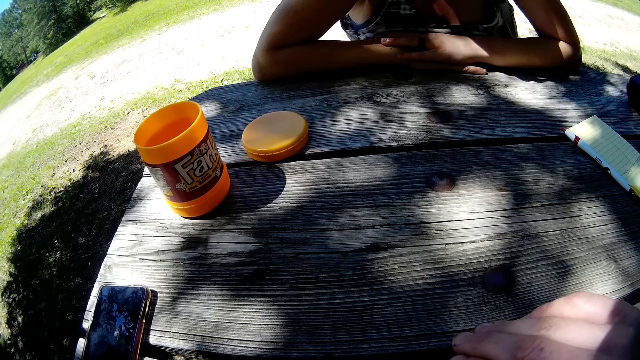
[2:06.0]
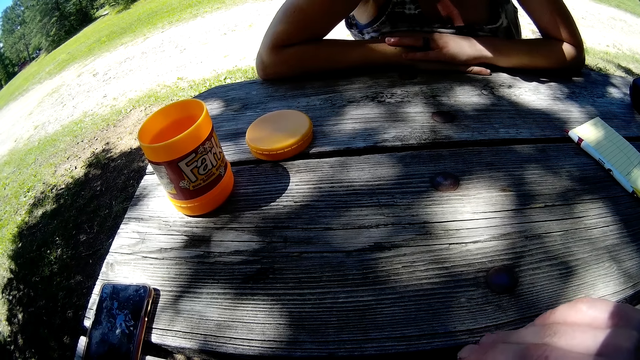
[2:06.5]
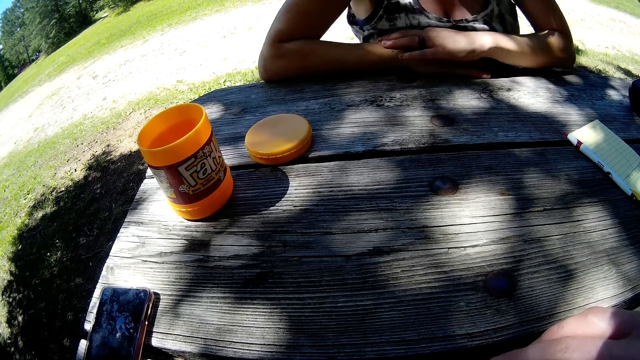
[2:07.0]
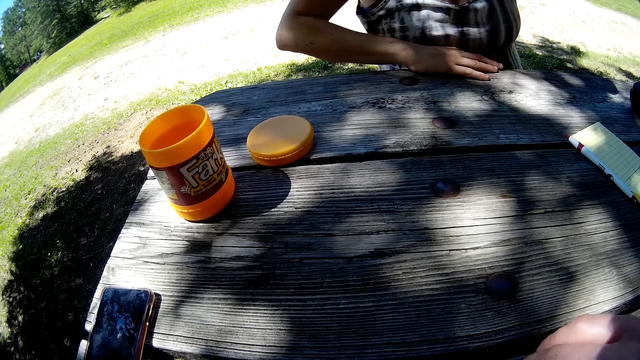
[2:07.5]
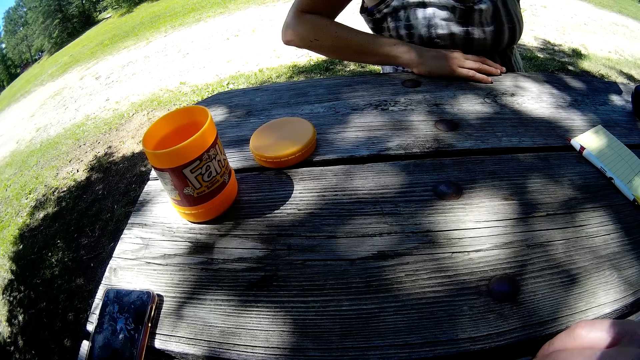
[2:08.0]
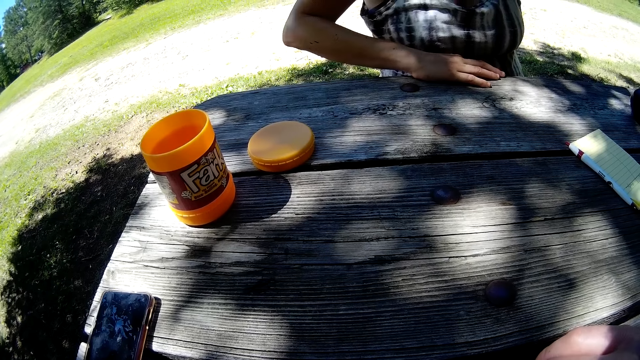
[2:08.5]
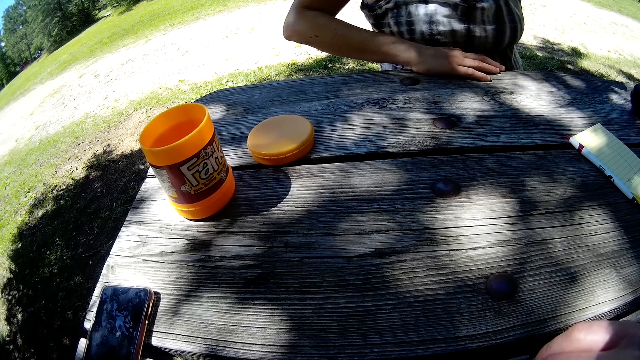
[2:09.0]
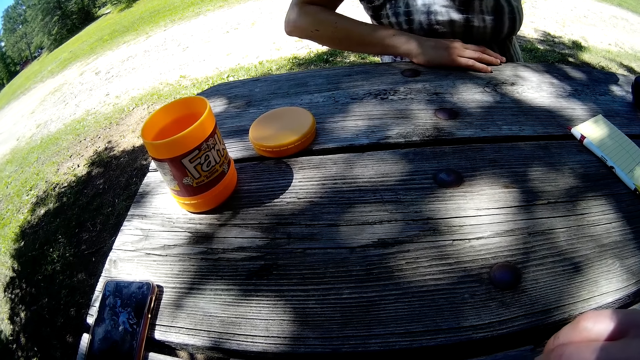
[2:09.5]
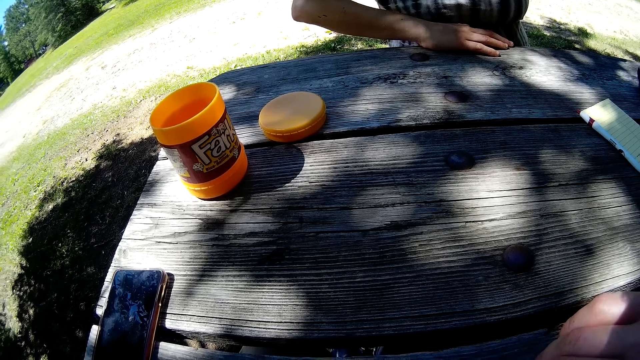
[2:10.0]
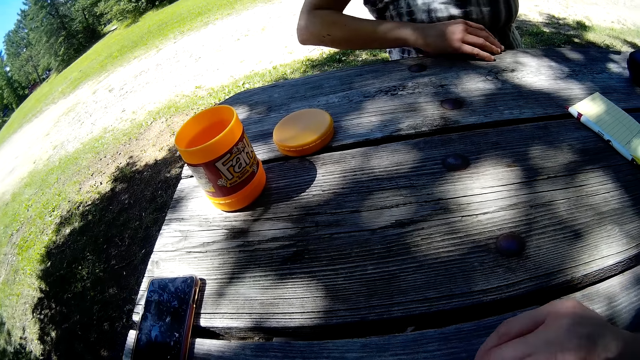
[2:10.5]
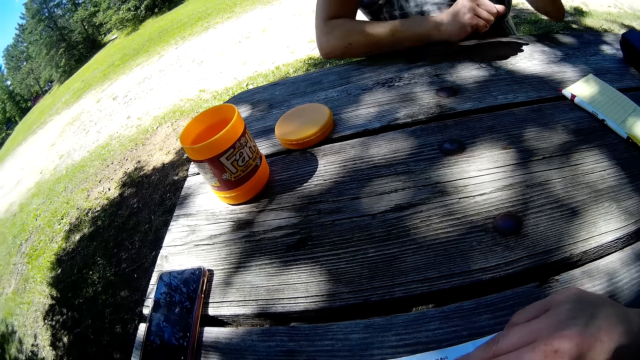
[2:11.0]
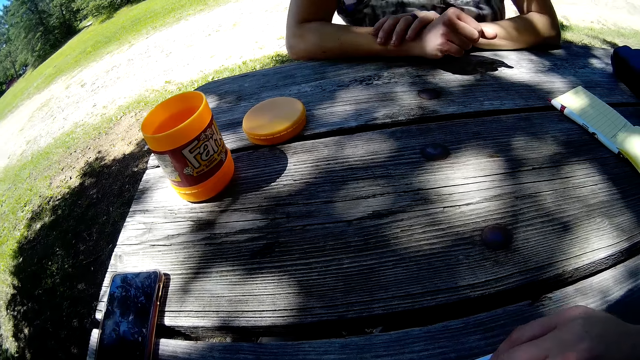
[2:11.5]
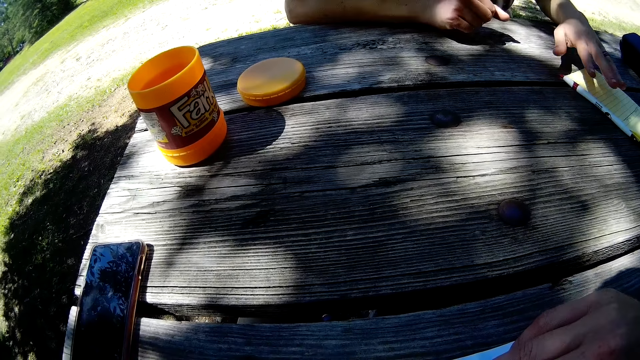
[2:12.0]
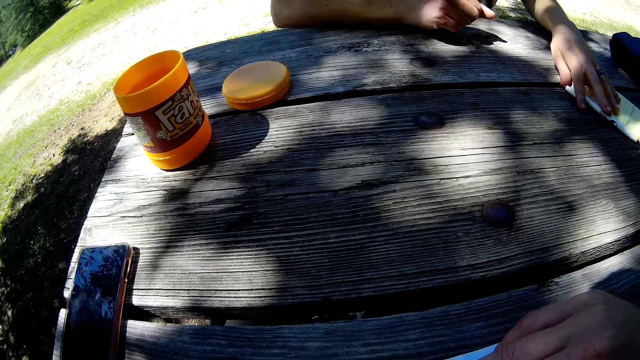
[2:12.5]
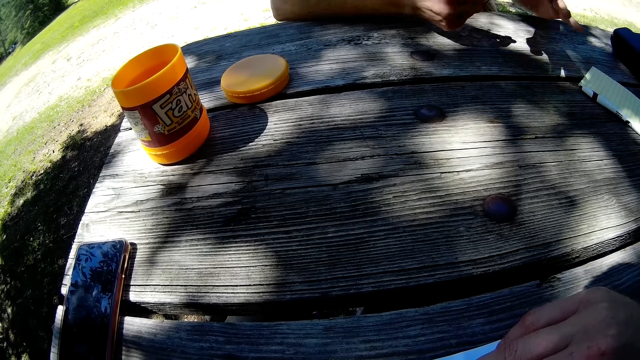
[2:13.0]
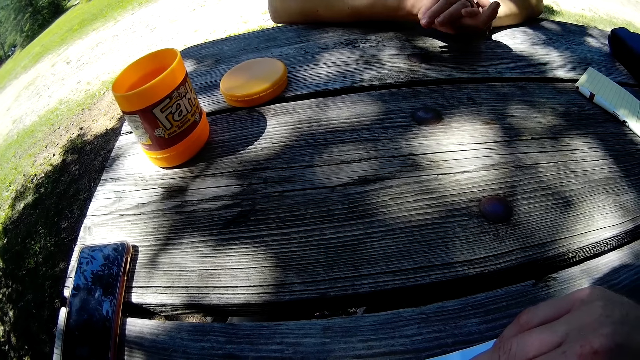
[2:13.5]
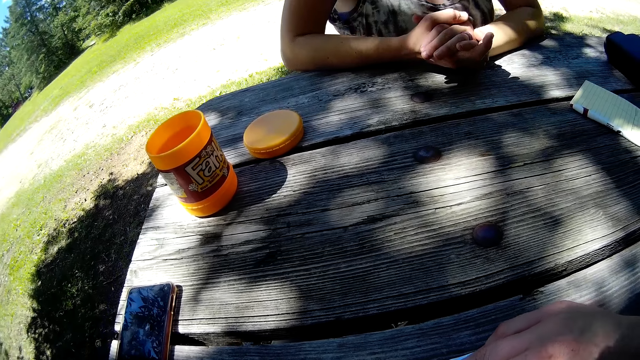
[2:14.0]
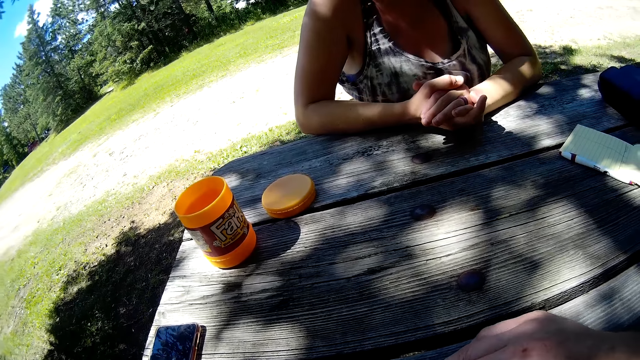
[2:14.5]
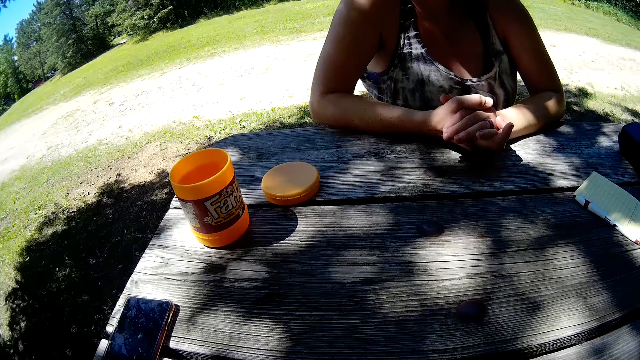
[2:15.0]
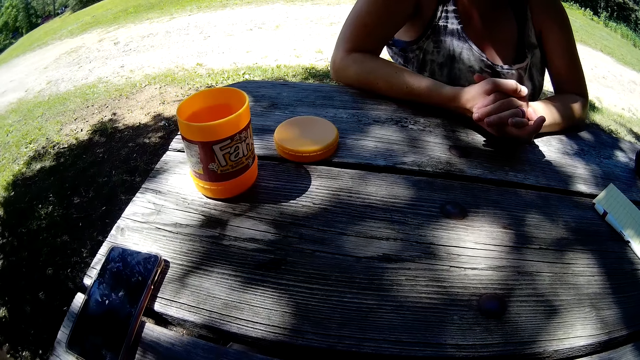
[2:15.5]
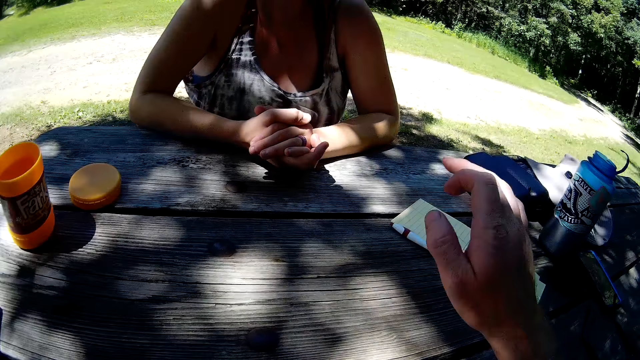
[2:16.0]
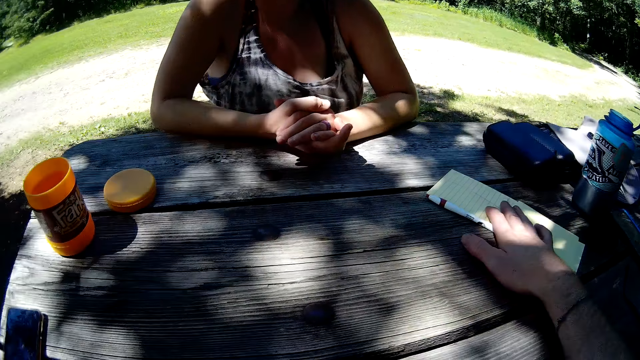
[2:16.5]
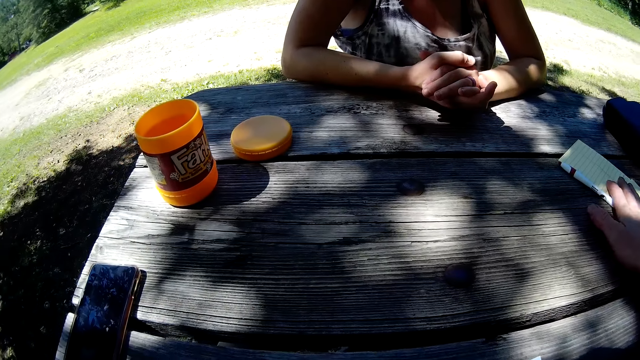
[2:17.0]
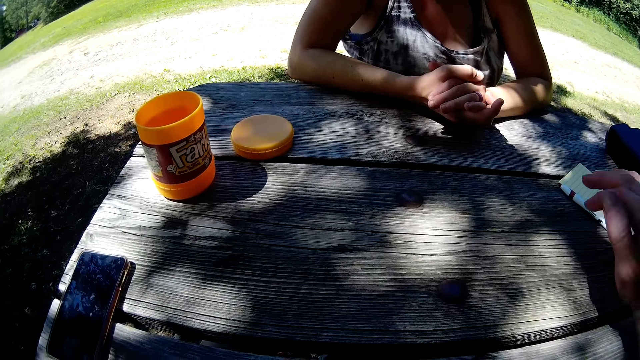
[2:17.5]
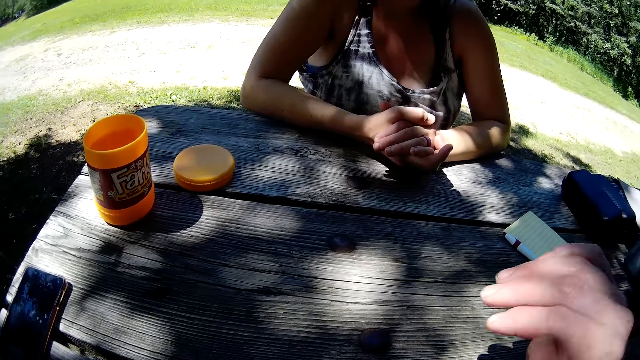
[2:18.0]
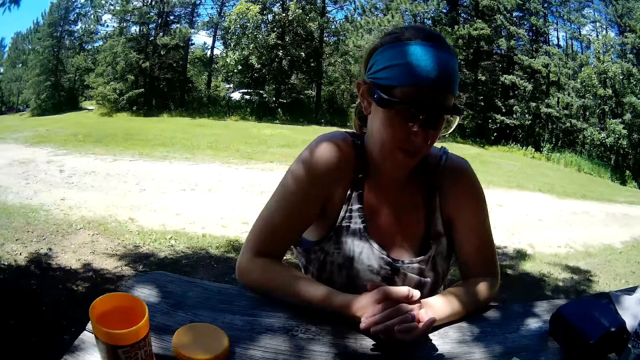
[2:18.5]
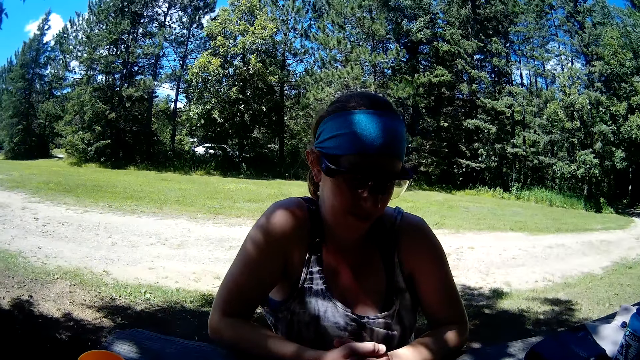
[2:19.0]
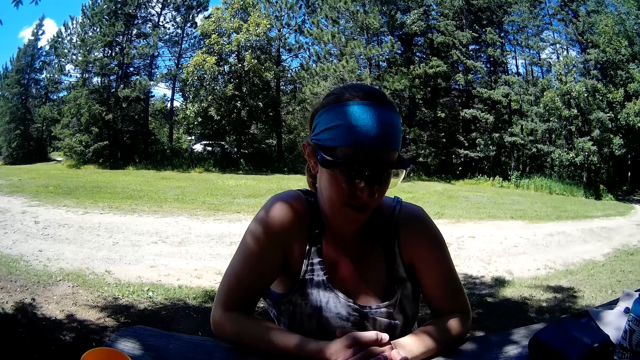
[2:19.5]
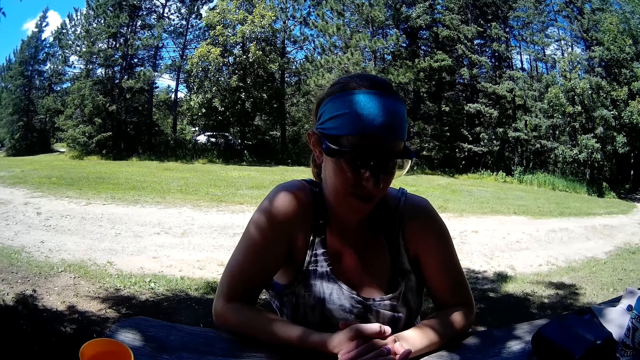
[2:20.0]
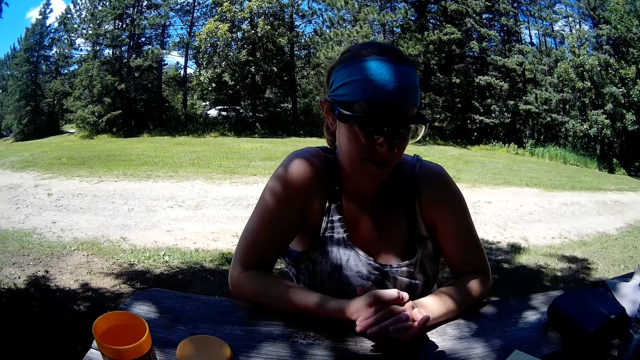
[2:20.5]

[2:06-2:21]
The woman raises her left hand from the table. The woman moves the jotter on the table. The woman puts her hands together. The camera wearer puts his hand on the jotter. He takes his hand off the jotter.

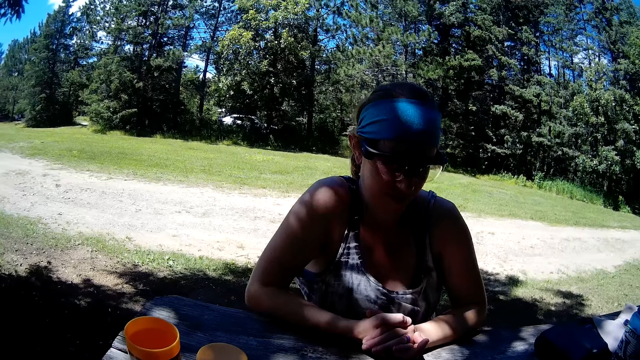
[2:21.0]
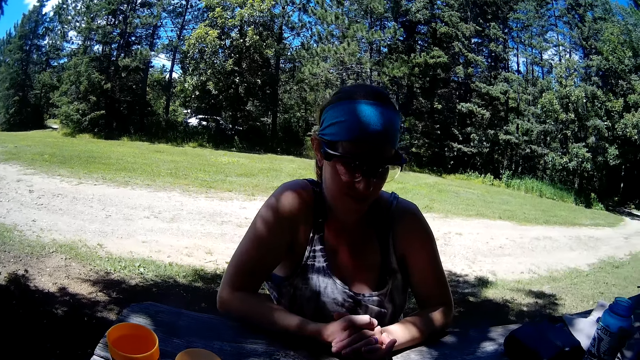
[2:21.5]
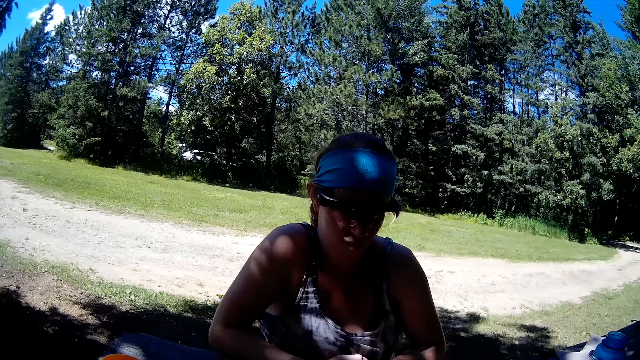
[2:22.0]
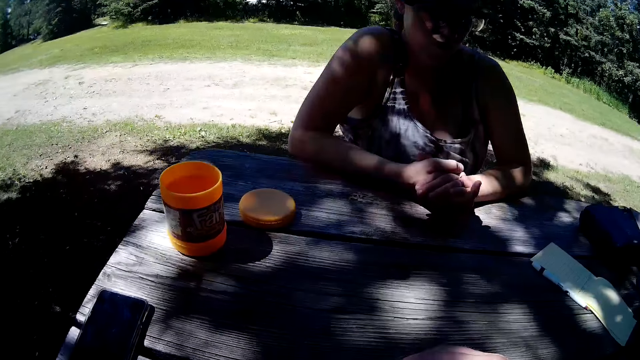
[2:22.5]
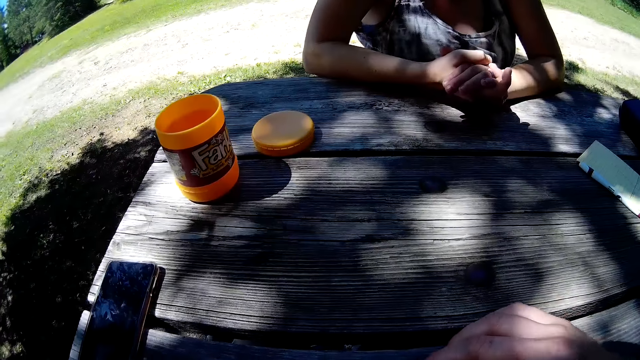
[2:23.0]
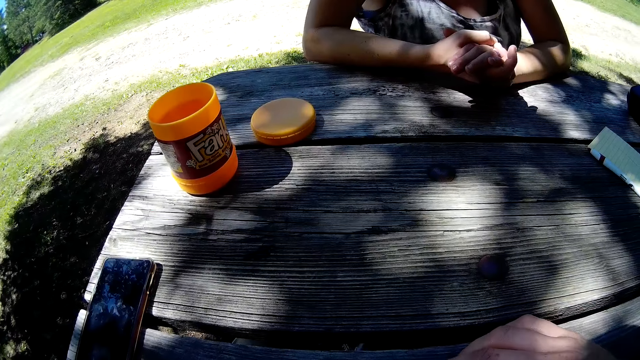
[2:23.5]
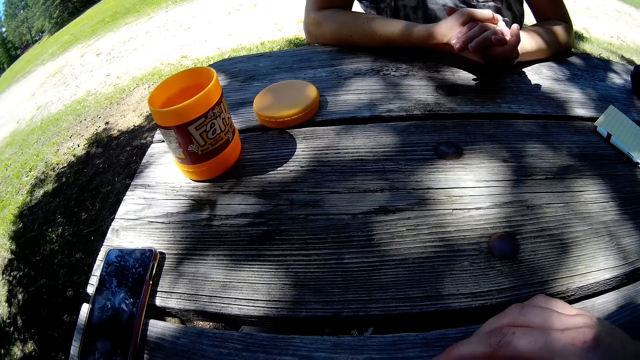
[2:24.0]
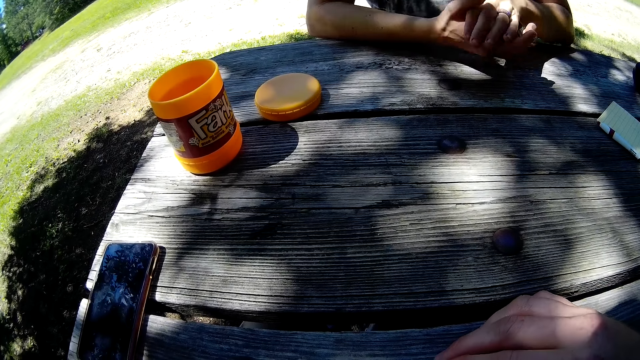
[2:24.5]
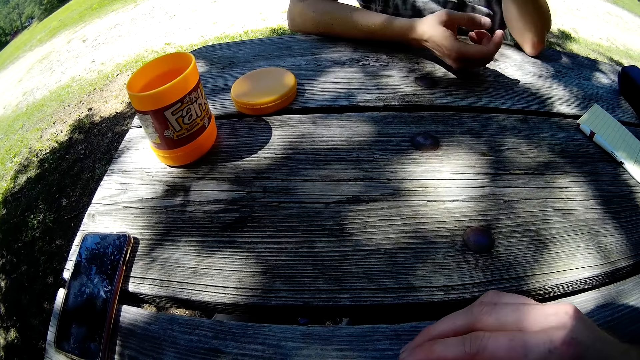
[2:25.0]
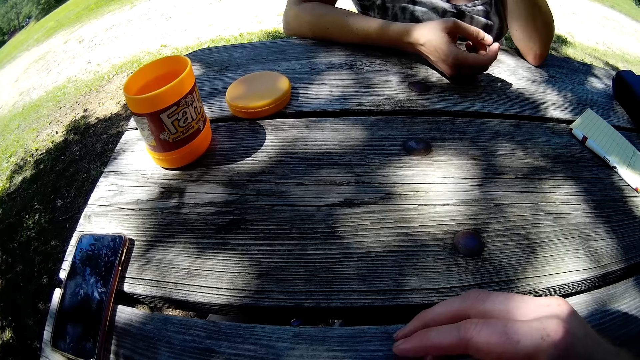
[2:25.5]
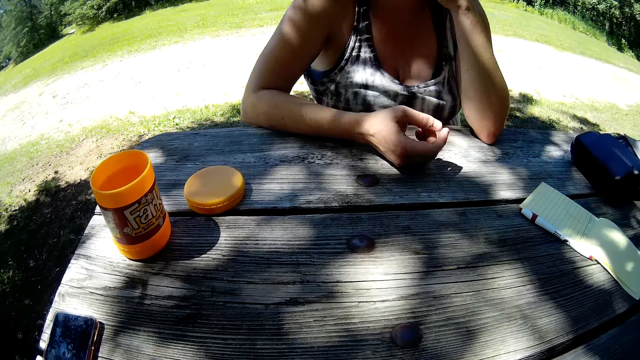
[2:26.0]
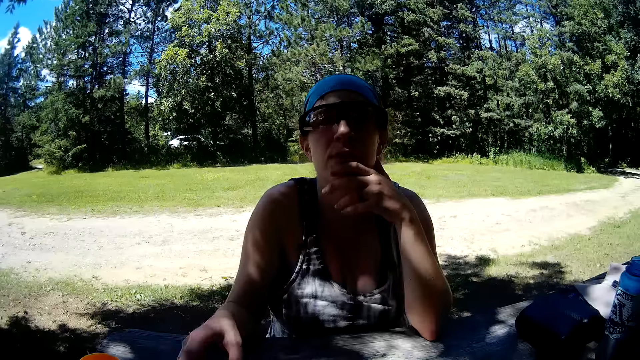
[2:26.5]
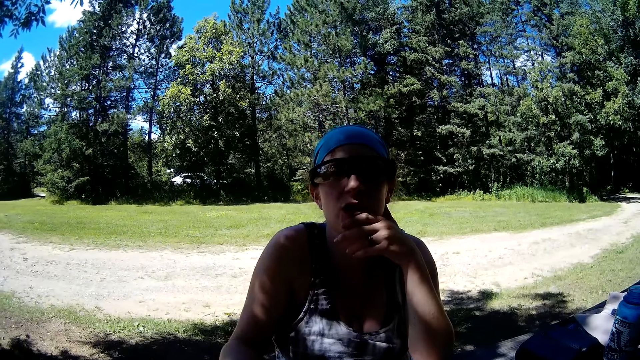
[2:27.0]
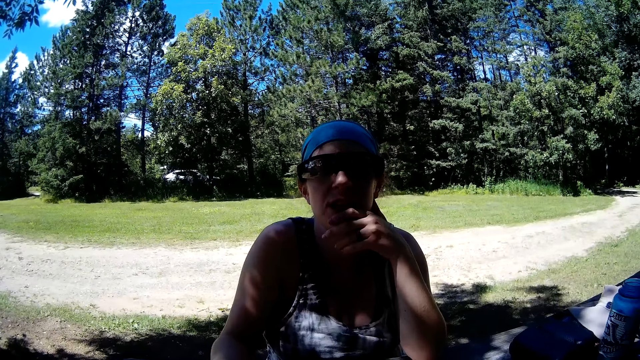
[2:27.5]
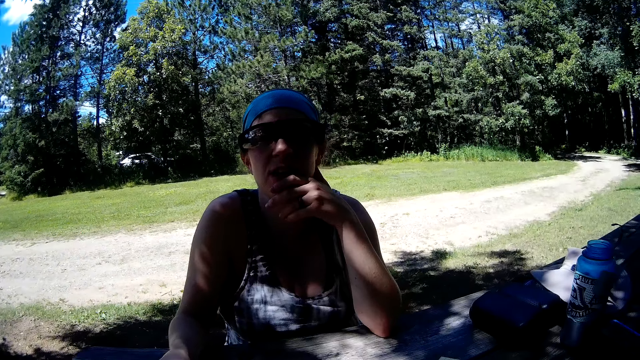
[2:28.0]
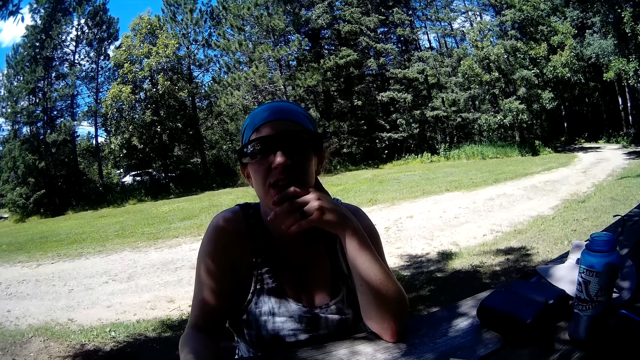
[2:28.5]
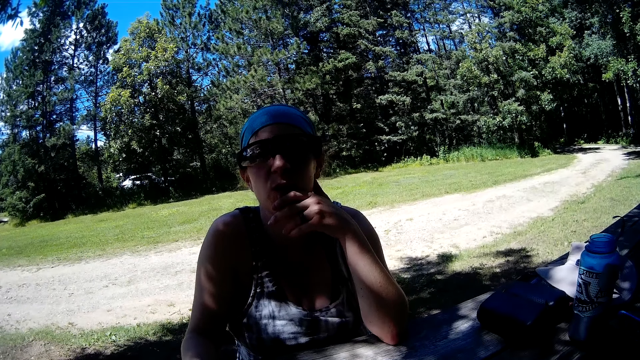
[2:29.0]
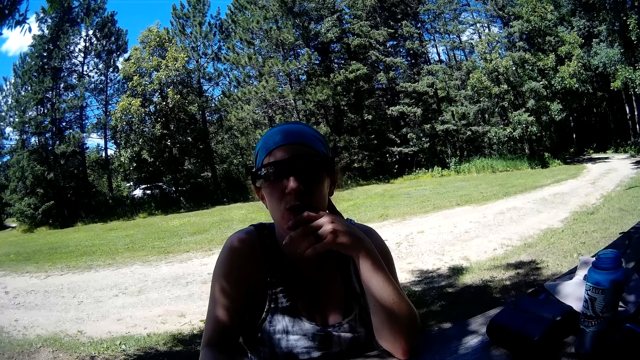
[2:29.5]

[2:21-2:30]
The woman puts her left hand on her chin. The woman talks to the camera wearer.
